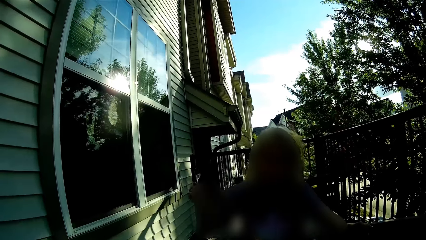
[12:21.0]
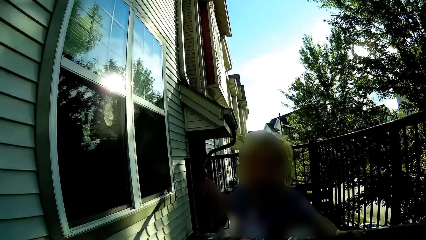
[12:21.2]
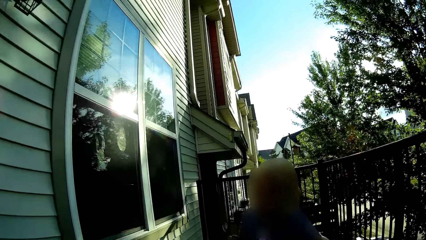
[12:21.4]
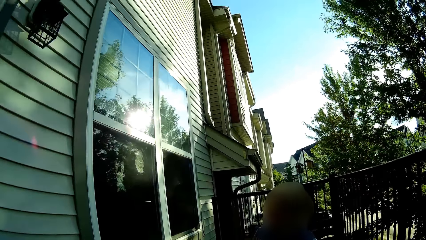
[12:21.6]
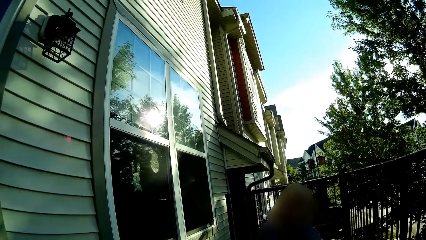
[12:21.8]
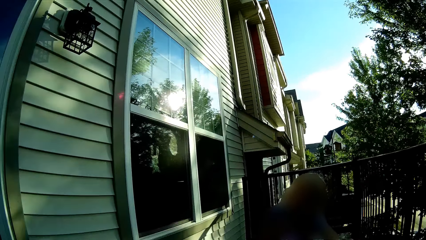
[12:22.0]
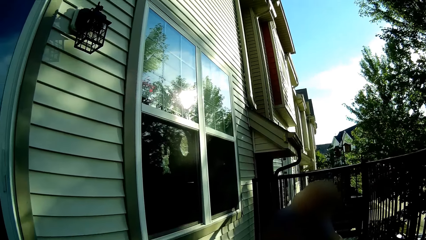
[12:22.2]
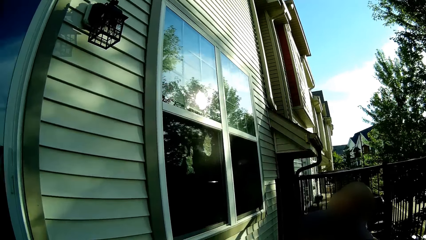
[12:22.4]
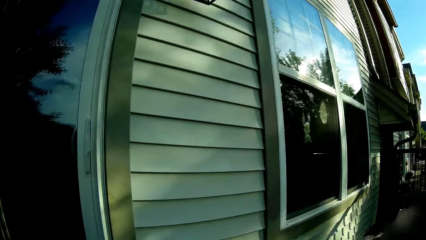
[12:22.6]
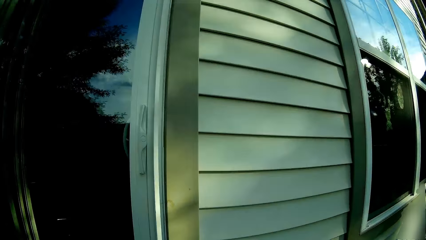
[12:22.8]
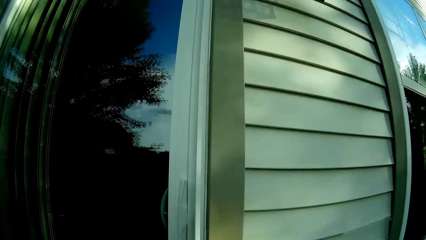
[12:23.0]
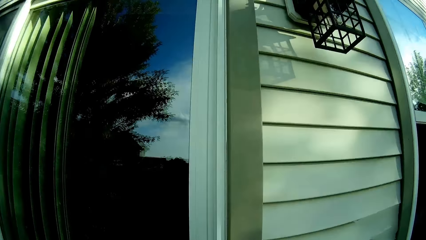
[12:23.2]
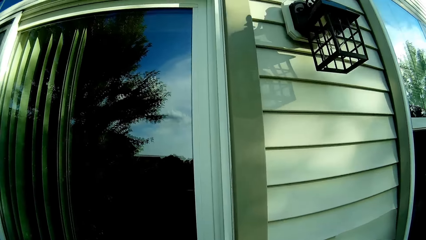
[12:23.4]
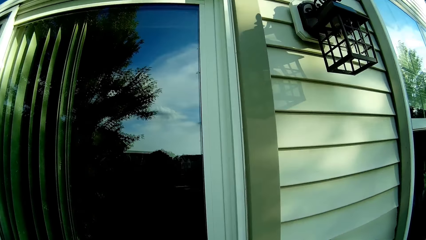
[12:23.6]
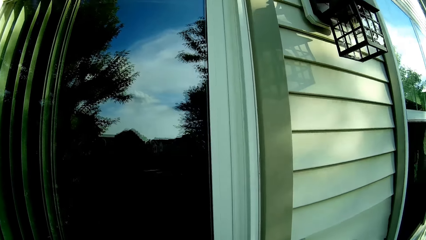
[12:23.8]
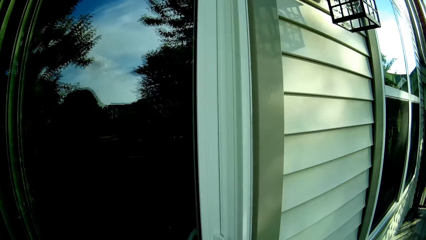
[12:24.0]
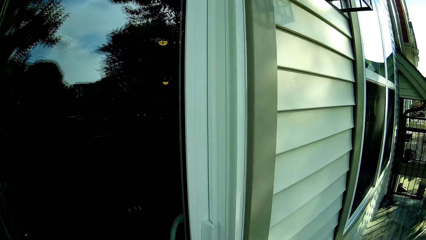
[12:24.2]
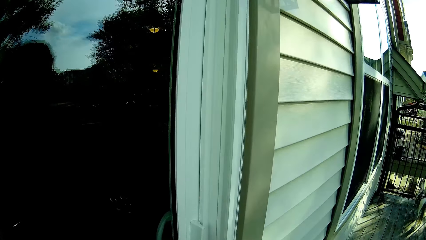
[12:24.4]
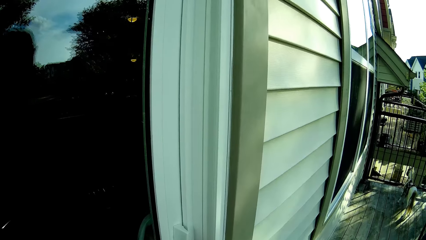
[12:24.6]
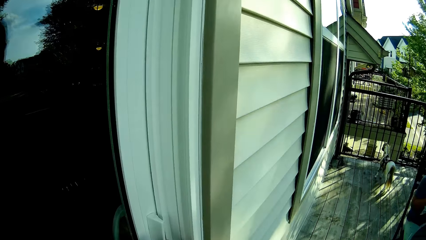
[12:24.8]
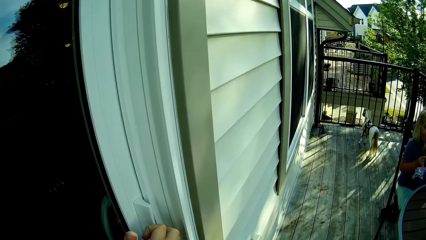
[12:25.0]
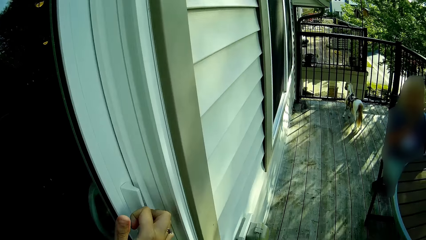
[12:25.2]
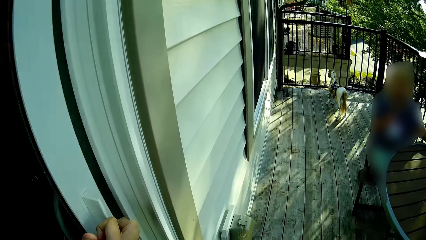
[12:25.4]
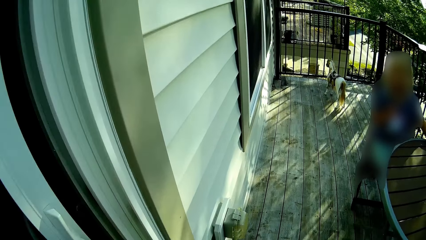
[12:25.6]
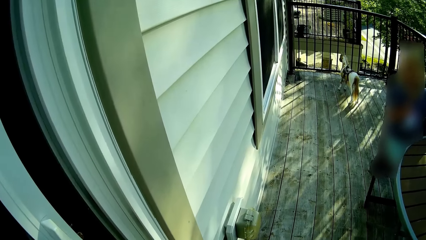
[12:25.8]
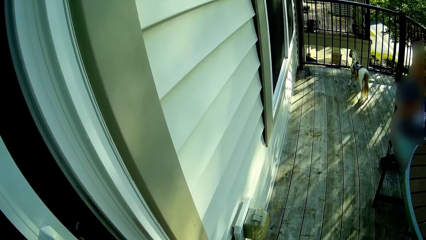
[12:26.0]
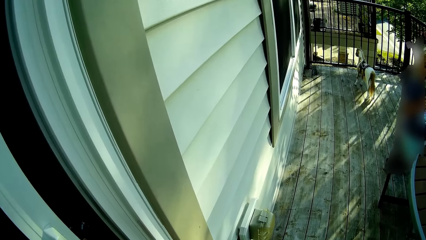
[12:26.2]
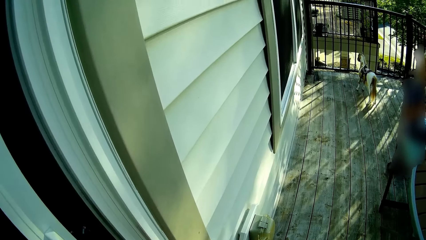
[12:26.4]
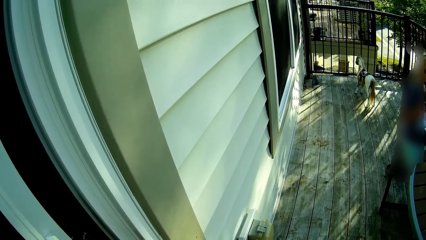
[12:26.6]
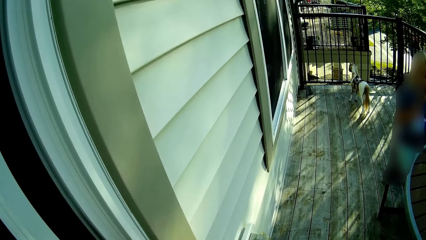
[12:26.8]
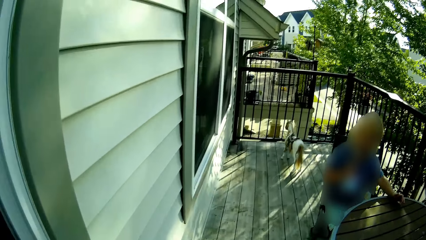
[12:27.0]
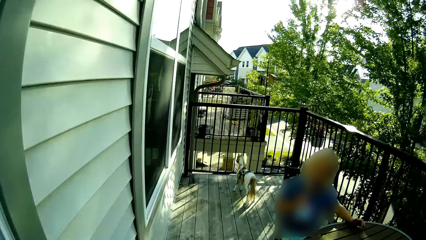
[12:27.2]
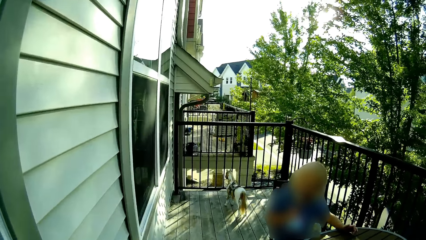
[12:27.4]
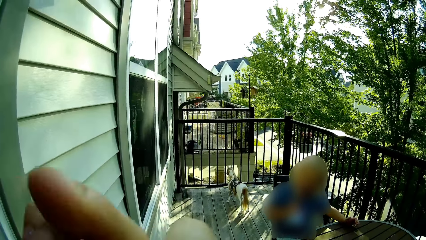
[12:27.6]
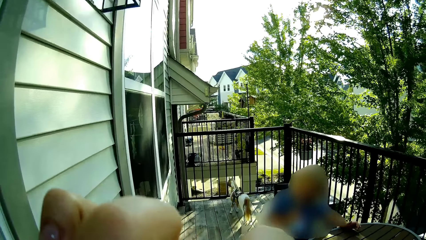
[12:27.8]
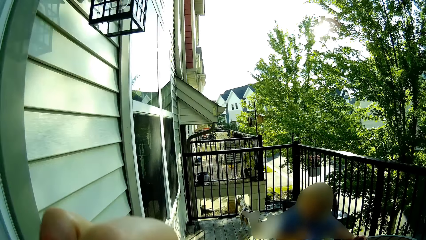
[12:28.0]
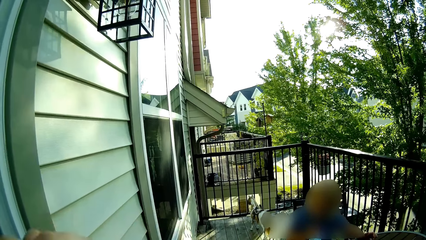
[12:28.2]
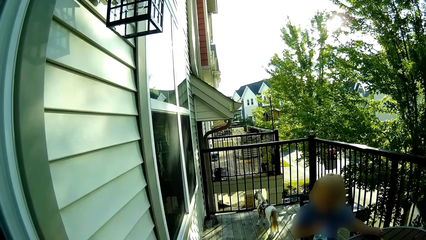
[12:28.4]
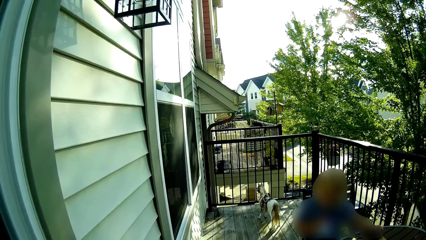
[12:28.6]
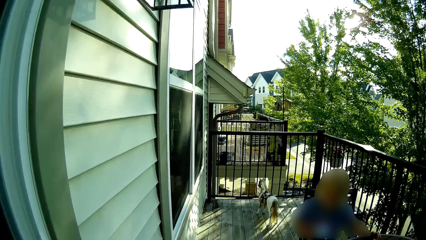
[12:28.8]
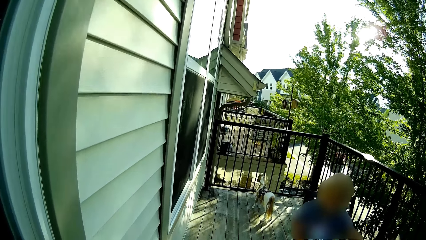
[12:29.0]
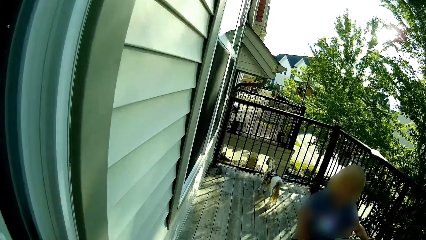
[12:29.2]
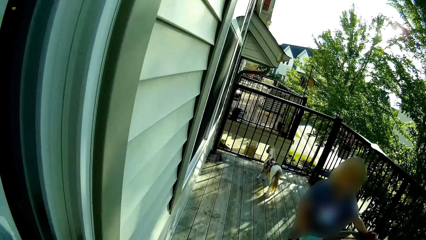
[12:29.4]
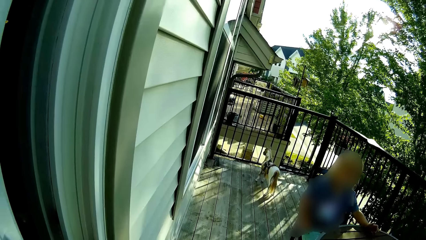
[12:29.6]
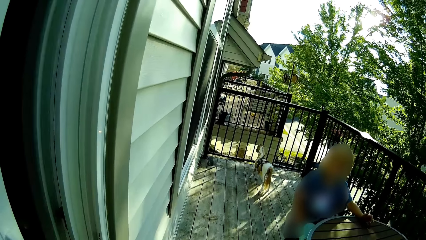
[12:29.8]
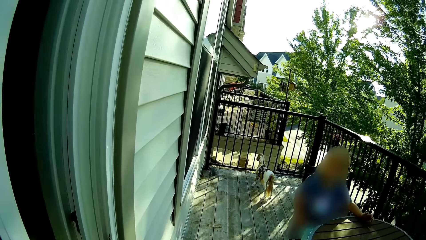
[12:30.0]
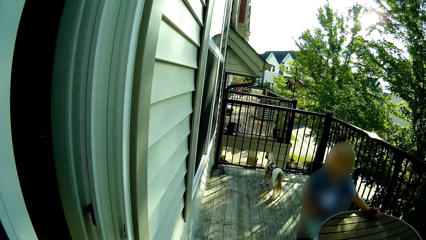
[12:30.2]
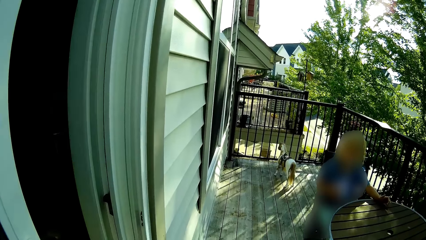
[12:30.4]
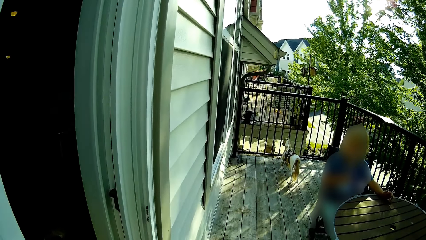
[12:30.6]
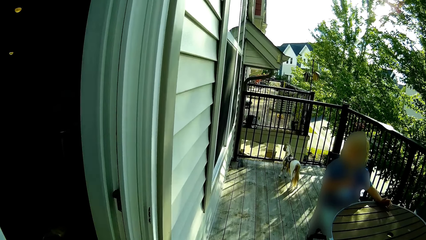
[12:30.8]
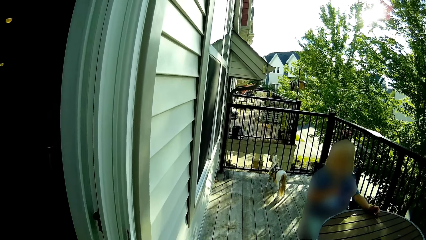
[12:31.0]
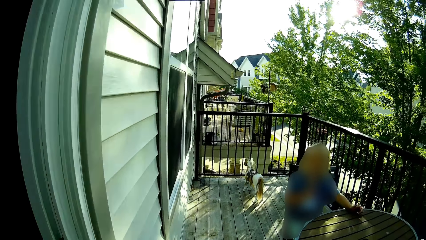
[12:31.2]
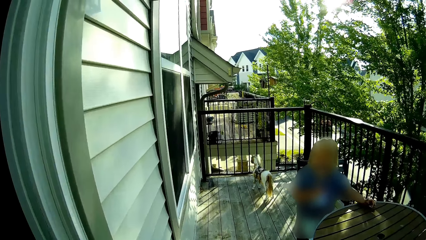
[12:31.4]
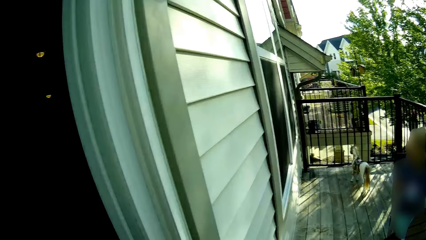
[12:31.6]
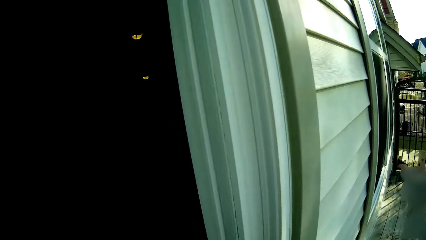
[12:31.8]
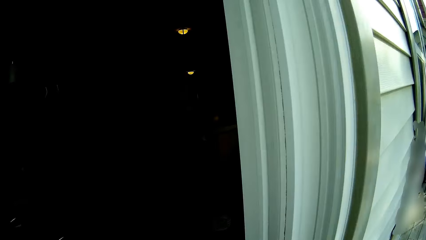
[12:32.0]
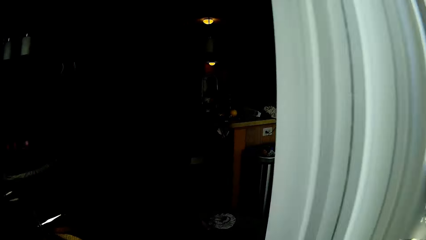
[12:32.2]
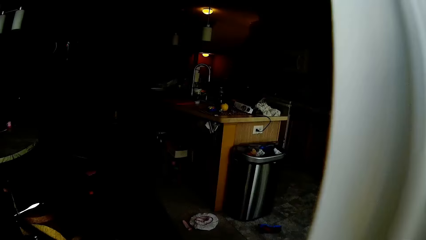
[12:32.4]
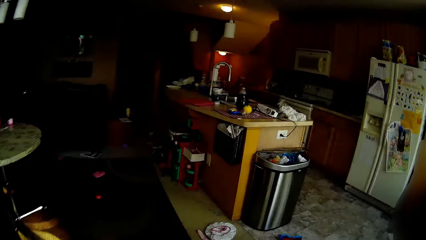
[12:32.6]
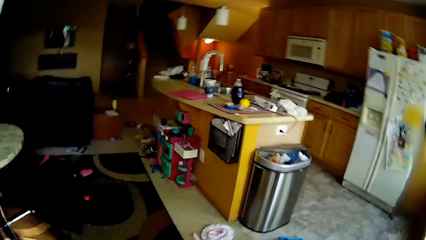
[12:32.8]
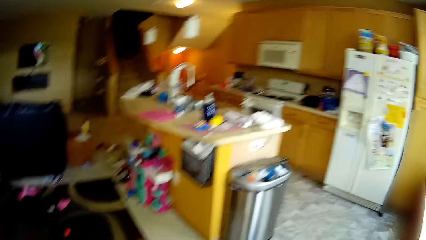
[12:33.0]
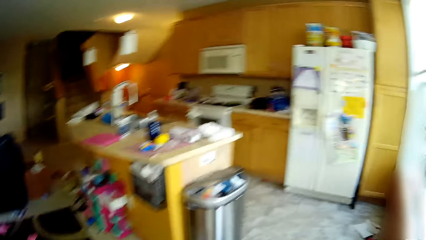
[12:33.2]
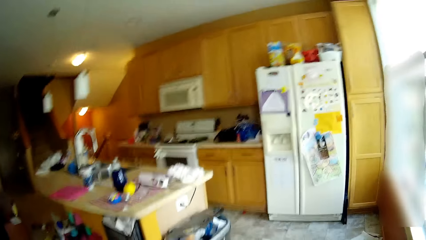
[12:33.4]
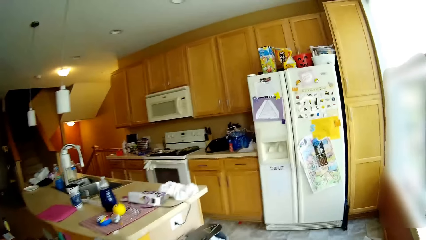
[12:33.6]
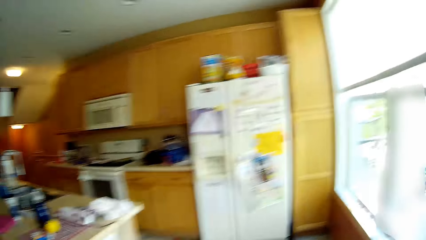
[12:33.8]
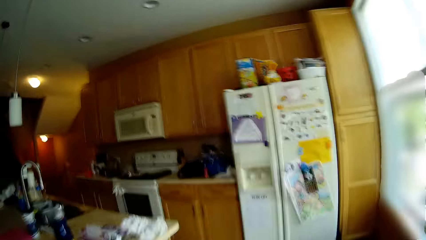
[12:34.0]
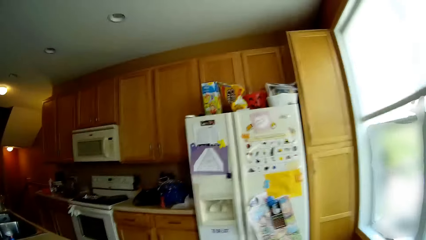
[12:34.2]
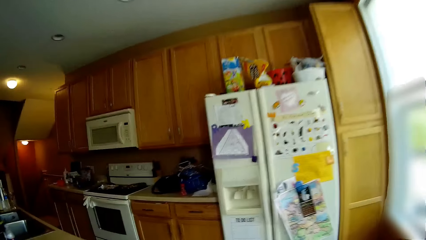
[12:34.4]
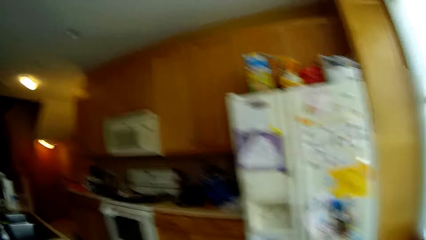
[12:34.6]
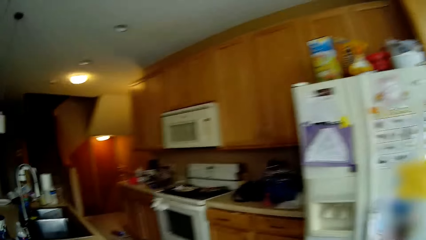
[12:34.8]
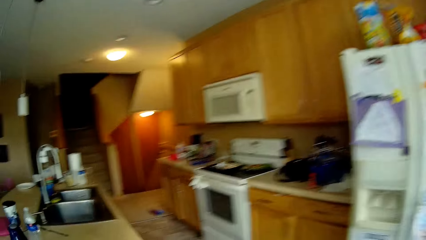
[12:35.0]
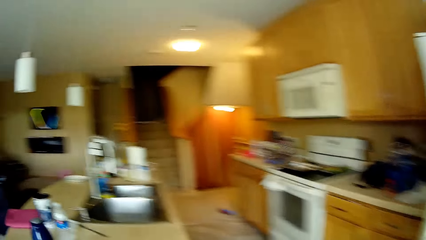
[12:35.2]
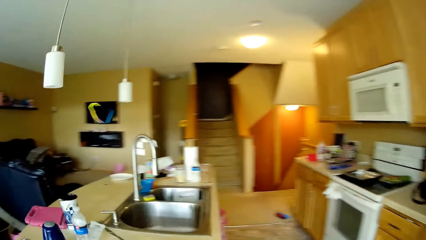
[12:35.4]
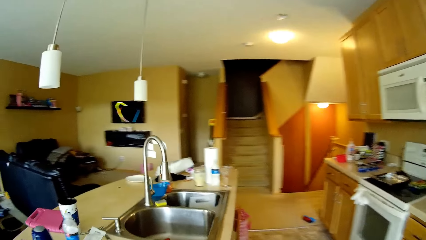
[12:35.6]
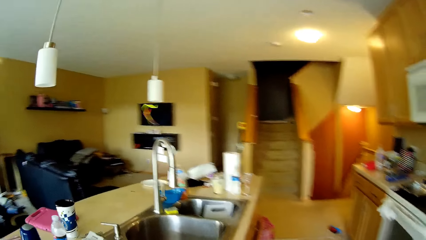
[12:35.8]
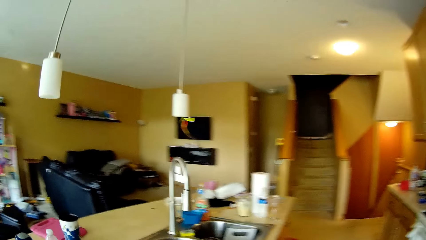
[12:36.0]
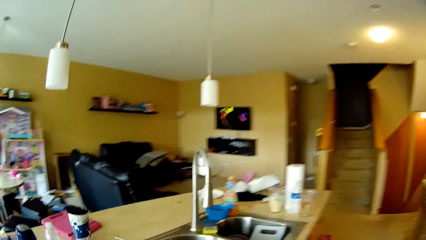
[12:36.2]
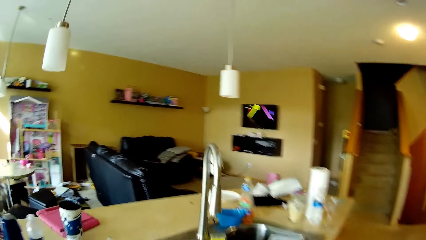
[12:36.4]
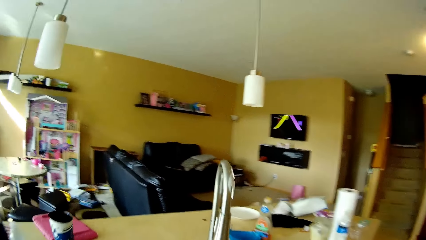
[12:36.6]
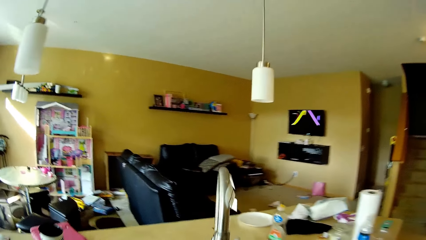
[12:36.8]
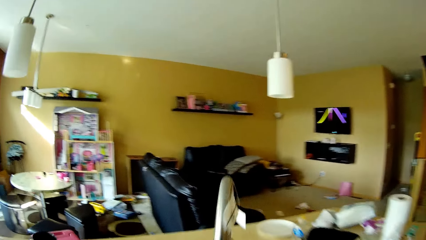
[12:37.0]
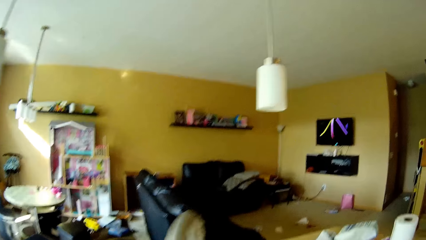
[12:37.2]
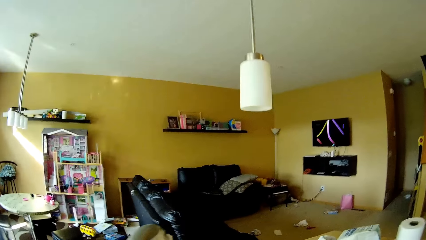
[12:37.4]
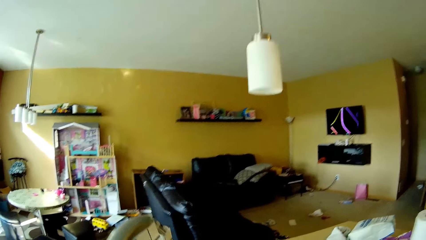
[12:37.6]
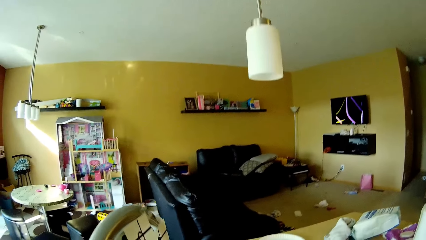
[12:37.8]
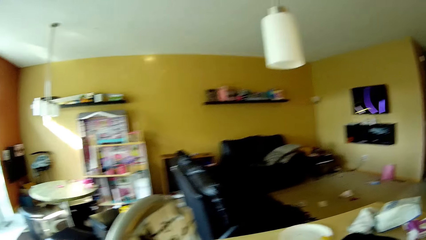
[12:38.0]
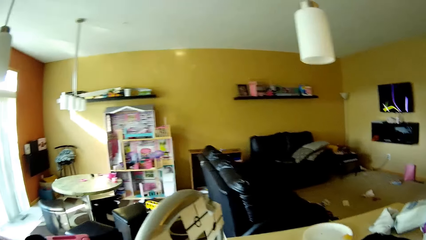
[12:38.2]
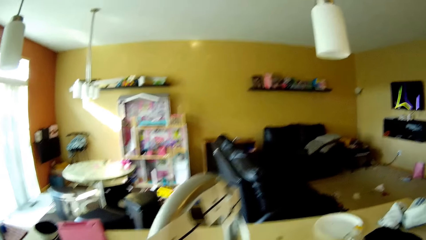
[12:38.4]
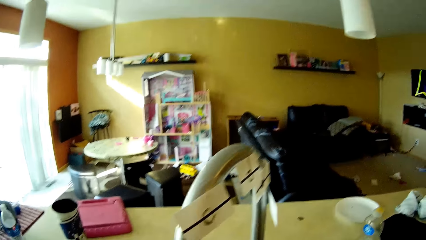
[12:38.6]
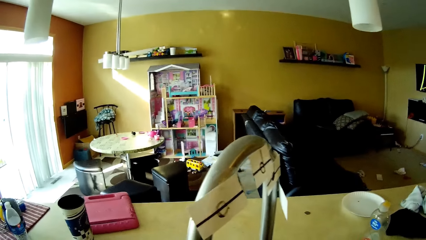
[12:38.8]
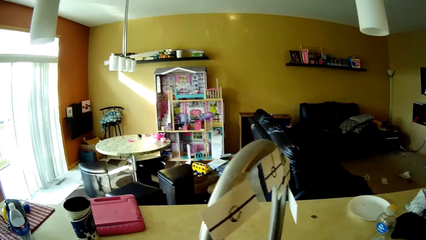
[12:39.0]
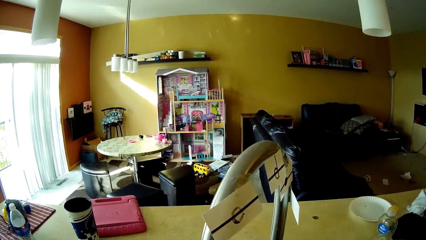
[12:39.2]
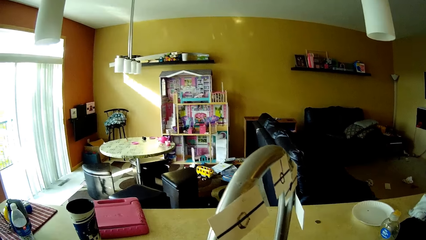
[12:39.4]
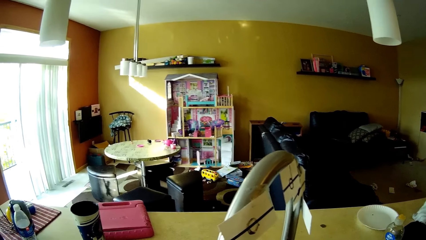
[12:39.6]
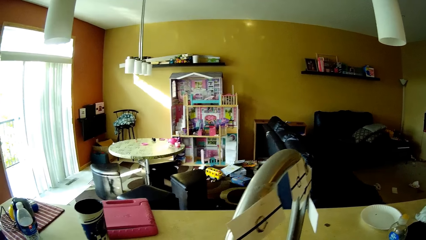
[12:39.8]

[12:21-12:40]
The camera wearer looks around. She opens a door with her left hand. A person stands up. The camera wearer walks into a house. She walks to a sink. She opens the tap.
